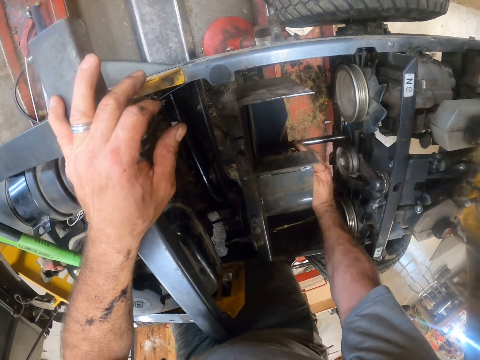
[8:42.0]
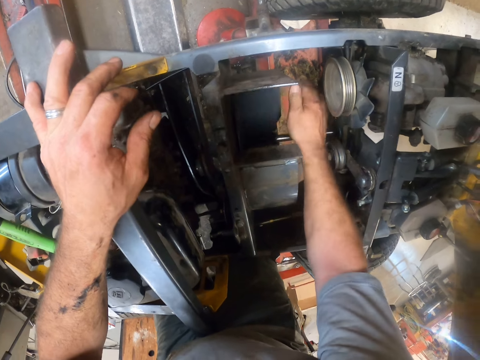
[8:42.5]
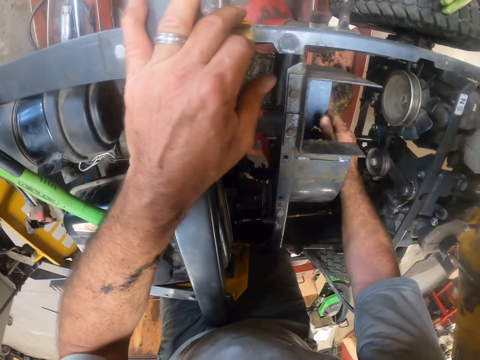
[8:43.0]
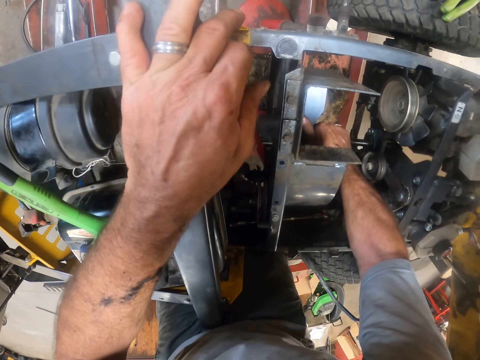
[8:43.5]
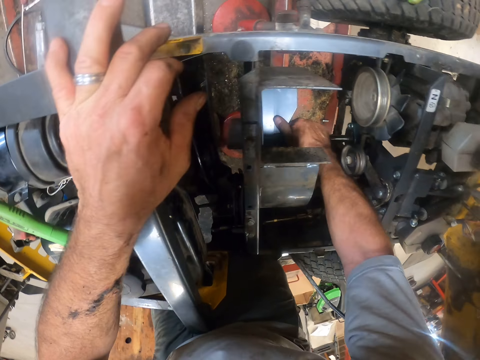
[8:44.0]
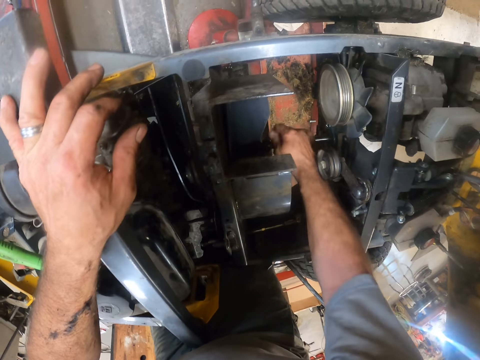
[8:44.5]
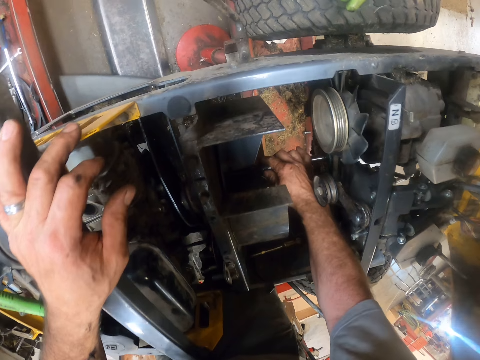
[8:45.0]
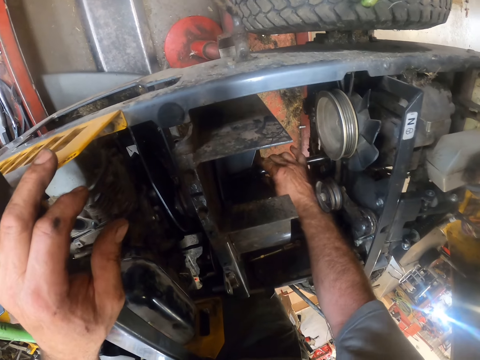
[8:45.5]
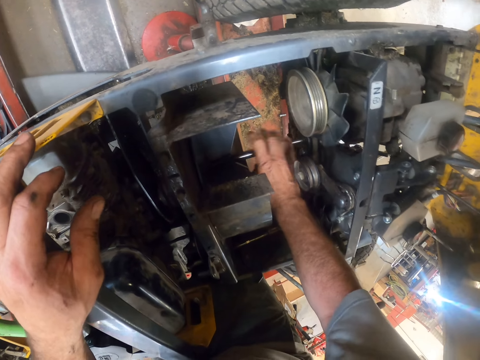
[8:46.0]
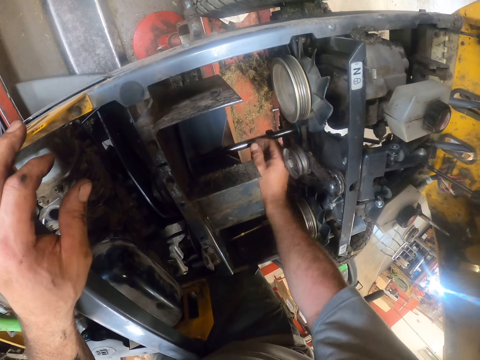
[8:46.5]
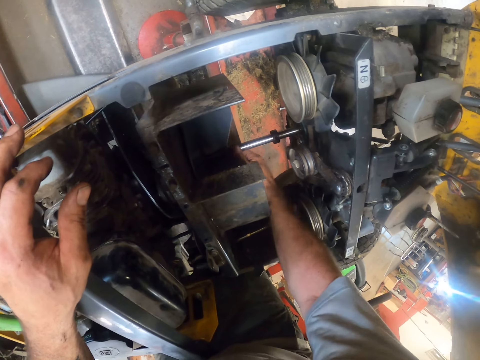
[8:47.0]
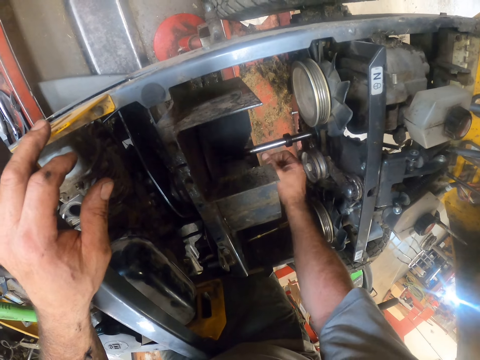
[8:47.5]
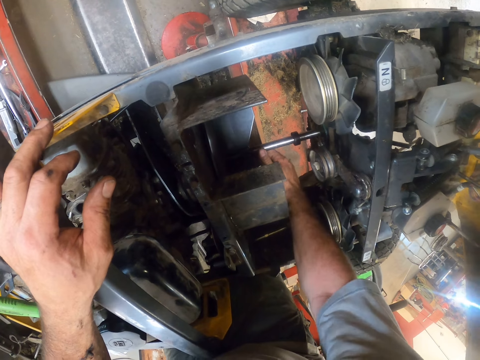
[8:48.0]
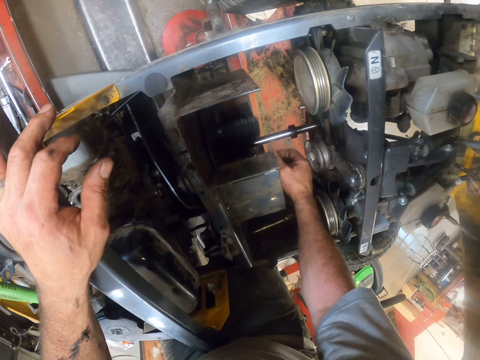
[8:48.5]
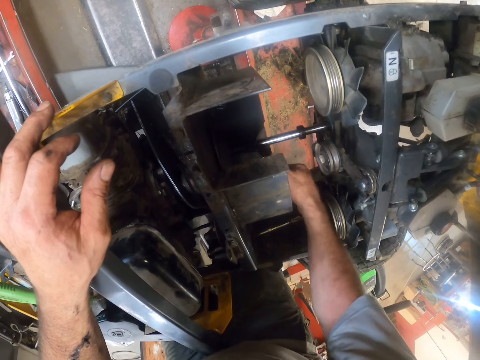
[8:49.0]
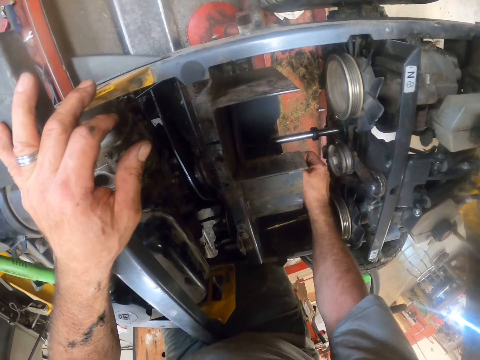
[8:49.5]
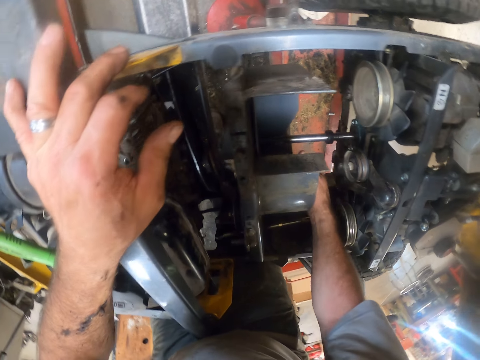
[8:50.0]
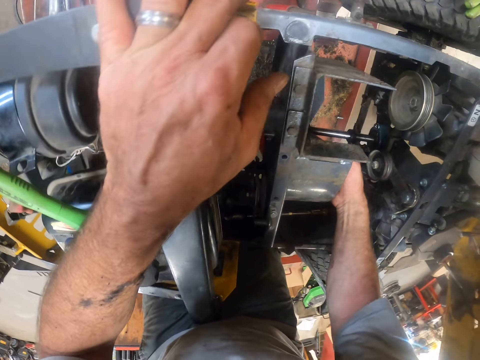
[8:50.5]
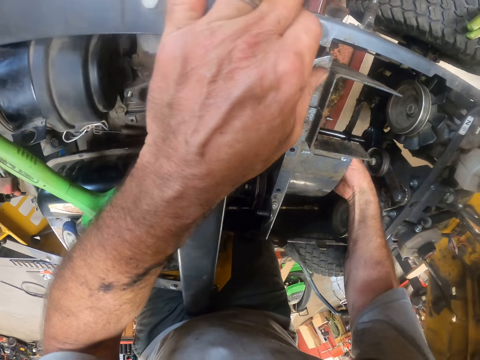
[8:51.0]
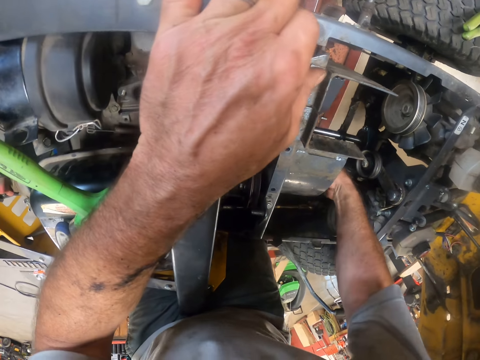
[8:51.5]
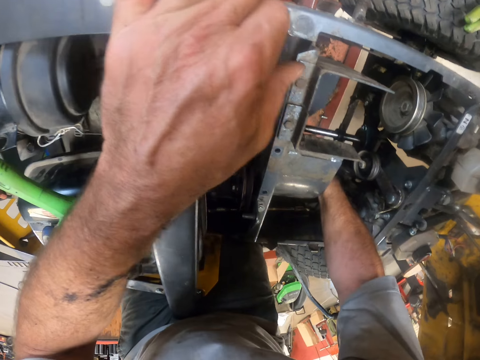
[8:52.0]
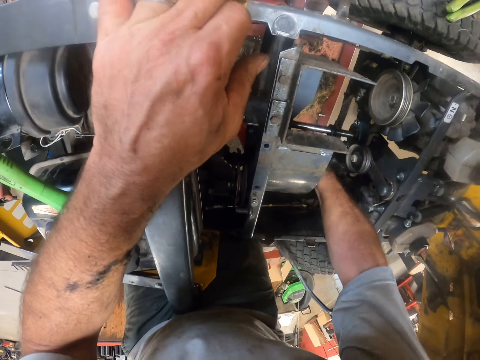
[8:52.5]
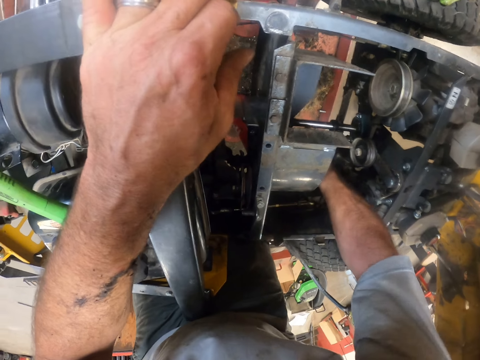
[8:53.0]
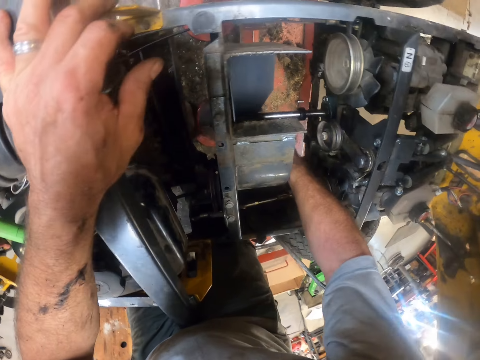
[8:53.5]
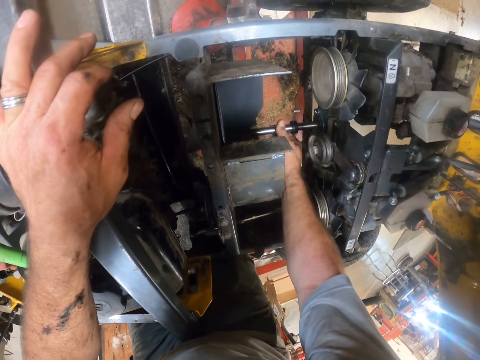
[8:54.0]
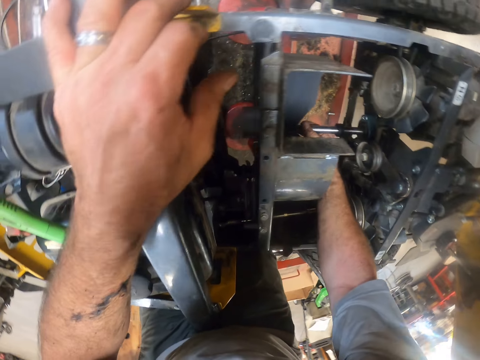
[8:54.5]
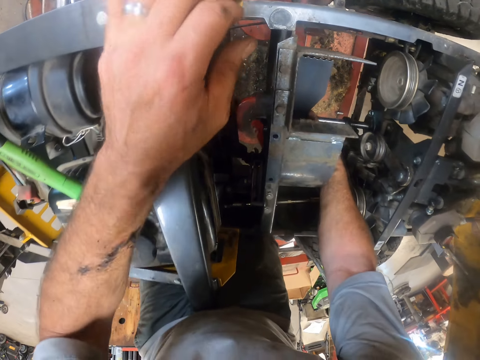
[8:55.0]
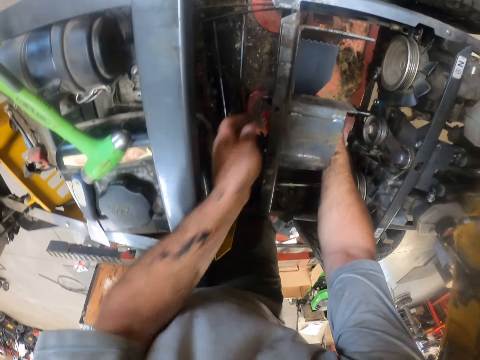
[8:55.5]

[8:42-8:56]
The camera wearer turns the camera. They repair the lawn mower. They turn the camera. They repair the lawn mower.
